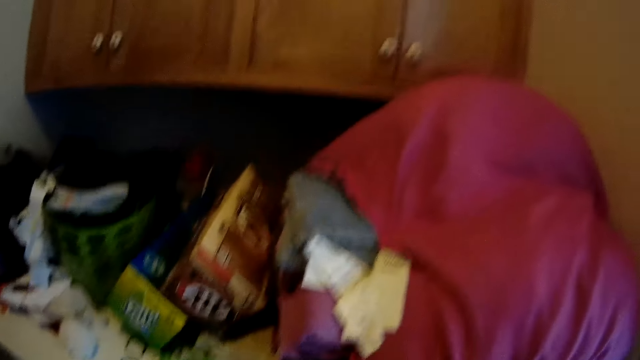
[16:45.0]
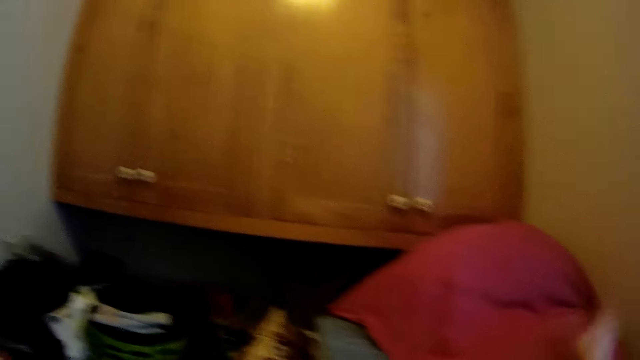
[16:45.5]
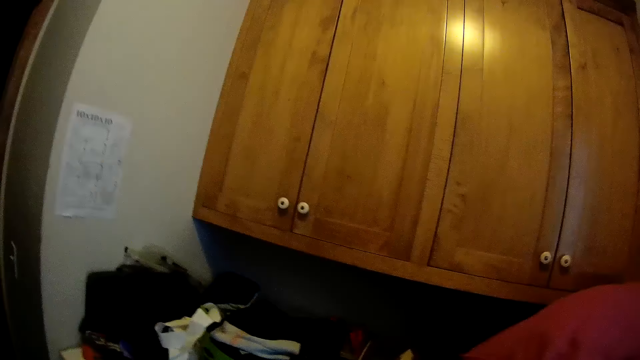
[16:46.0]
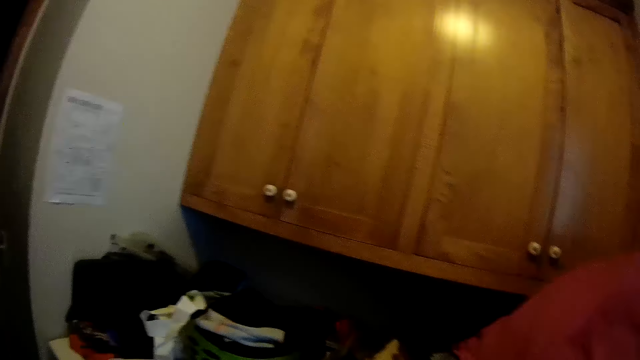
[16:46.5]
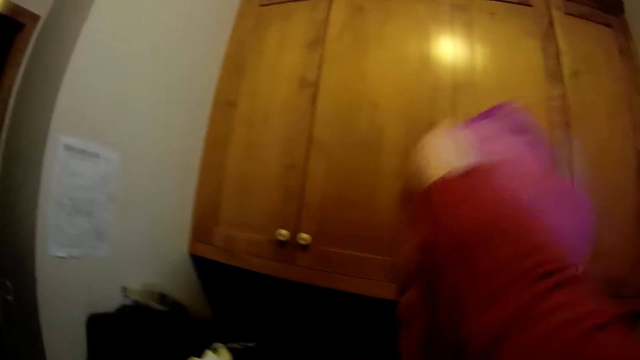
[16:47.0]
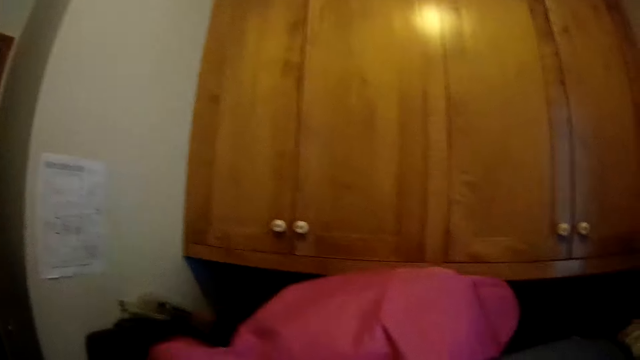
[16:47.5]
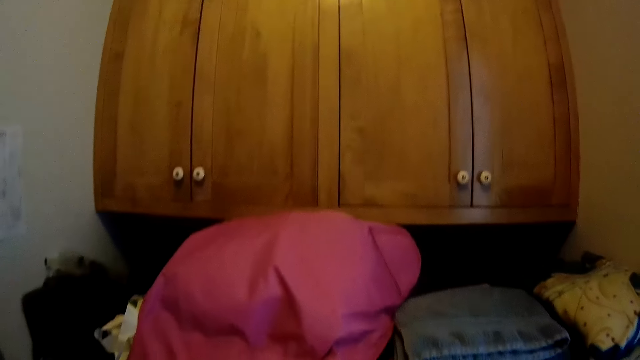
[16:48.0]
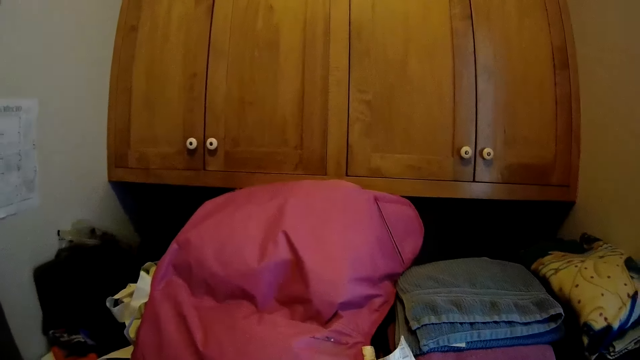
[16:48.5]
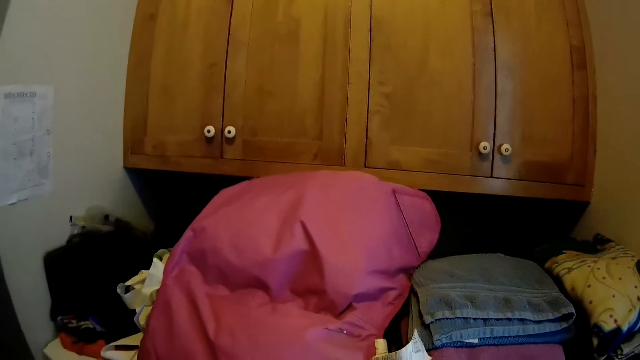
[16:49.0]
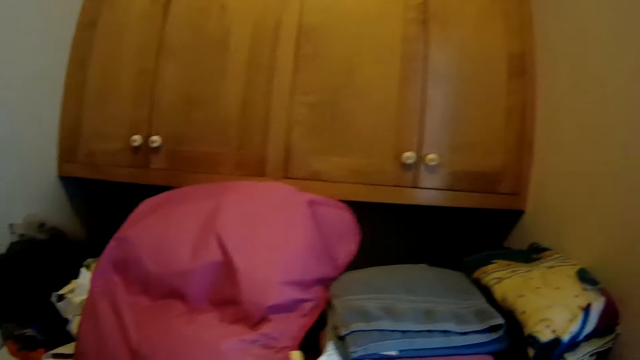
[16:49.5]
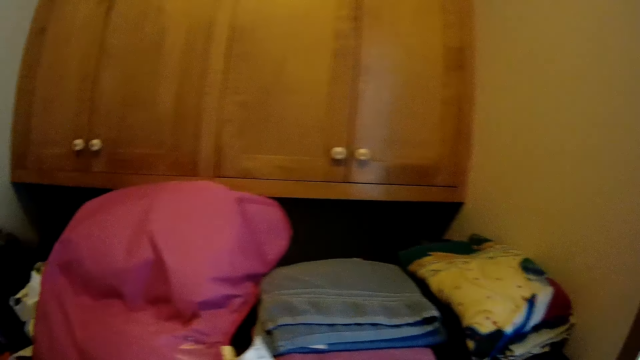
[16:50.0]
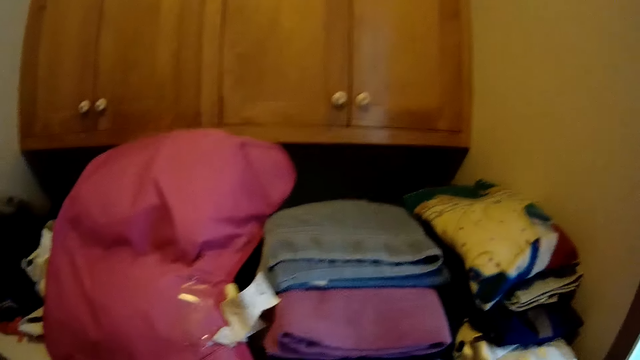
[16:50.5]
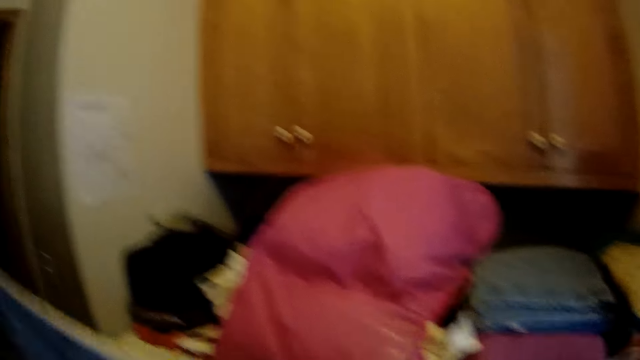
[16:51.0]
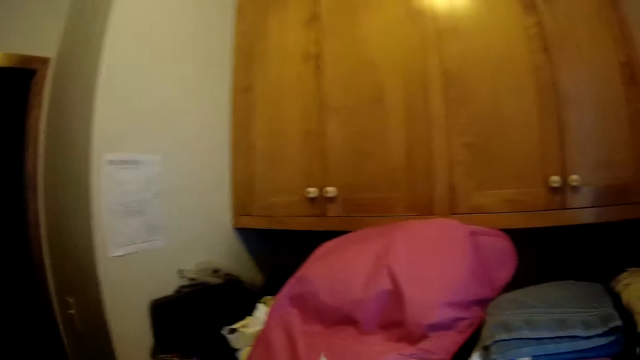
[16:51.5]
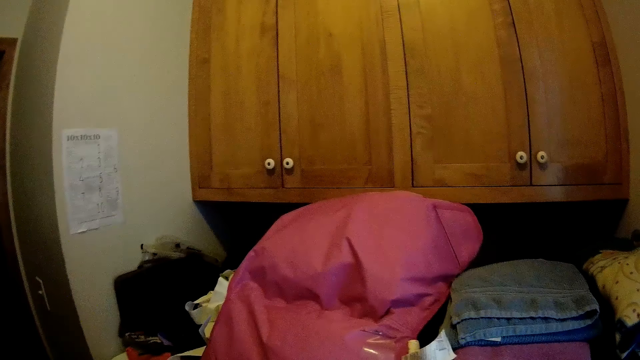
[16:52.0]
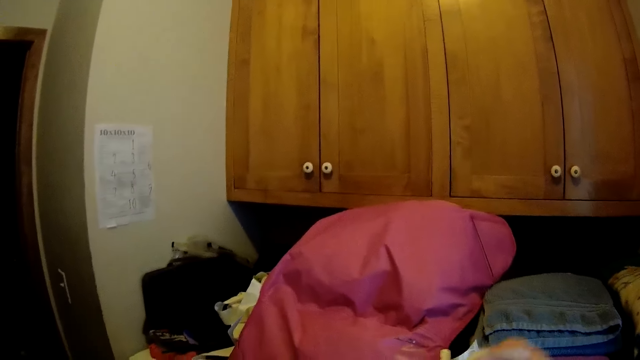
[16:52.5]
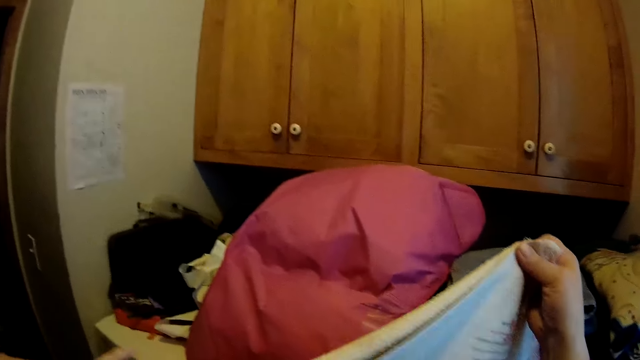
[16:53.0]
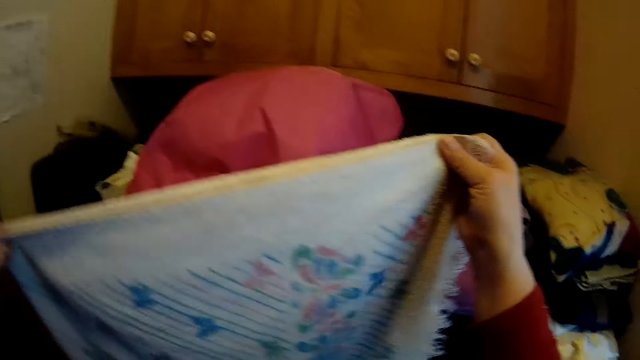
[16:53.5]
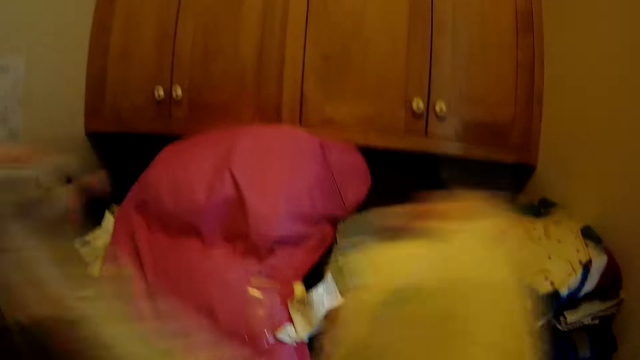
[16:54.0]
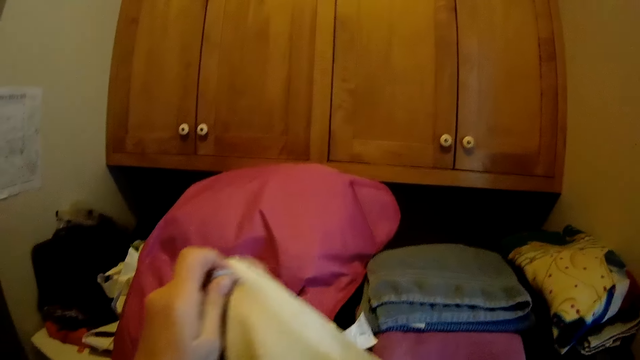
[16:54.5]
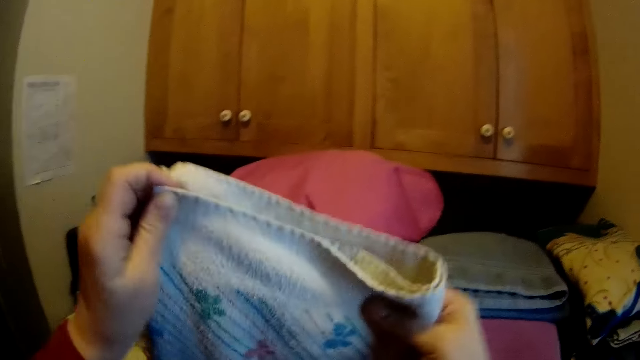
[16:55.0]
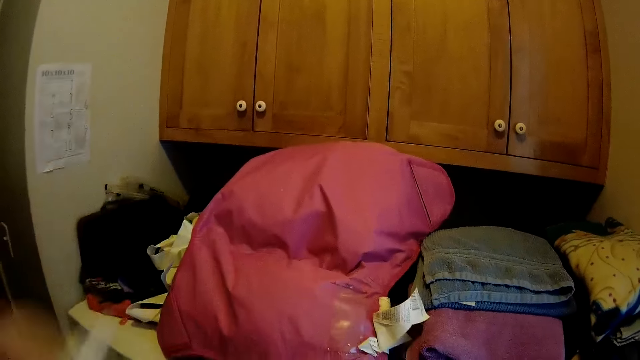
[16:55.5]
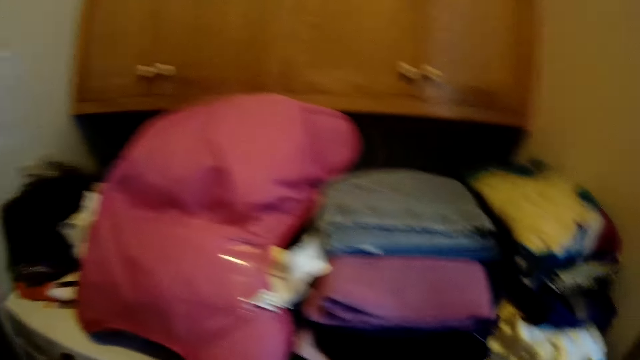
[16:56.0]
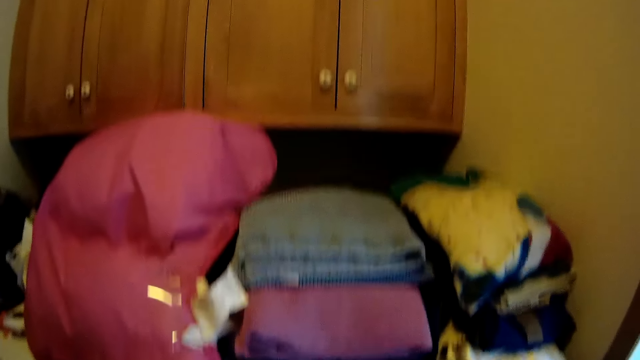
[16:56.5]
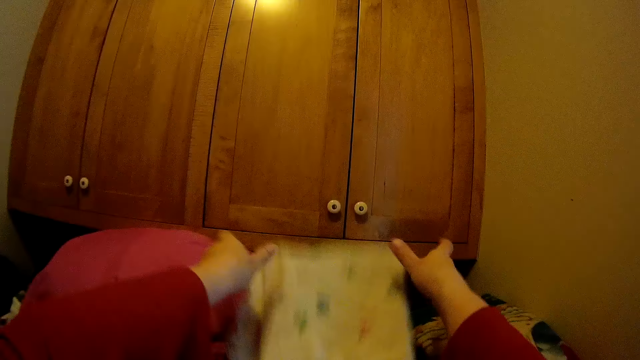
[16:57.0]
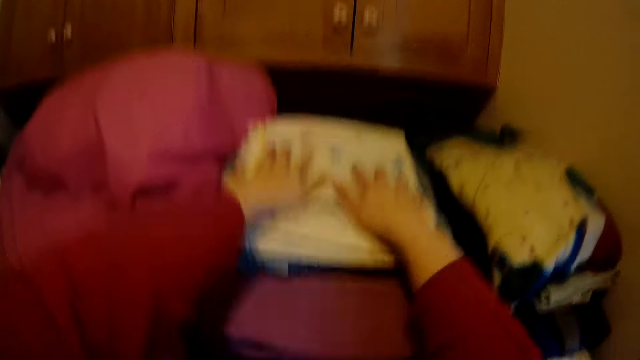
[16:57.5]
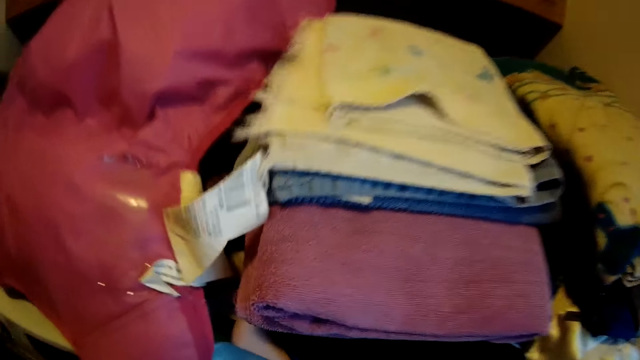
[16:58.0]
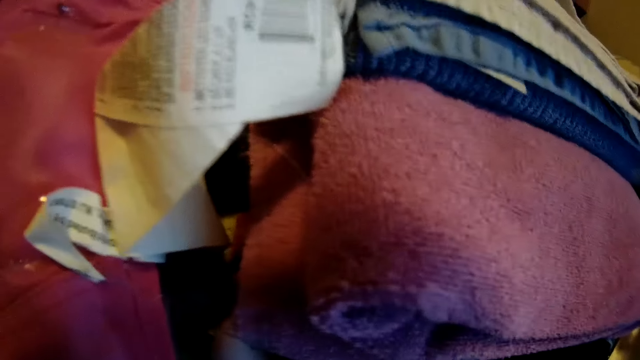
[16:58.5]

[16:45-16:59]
The camera wearer lifts up the pillow. They fold clothes.

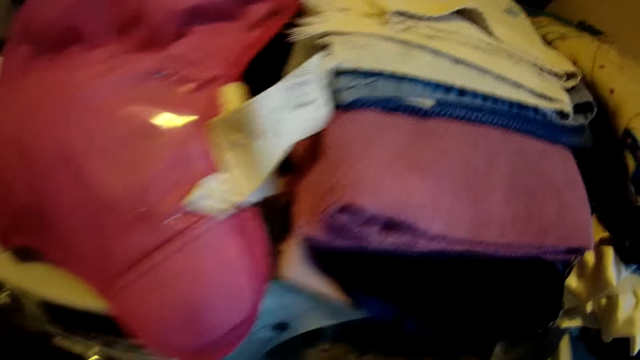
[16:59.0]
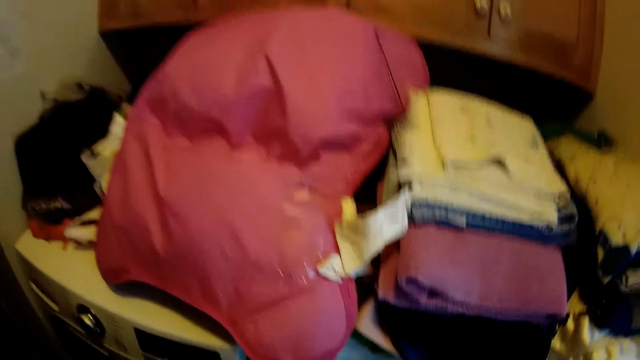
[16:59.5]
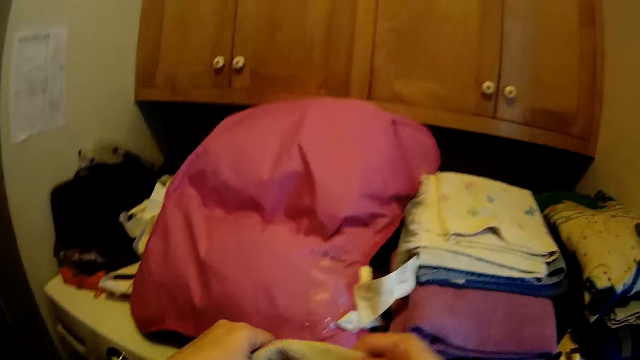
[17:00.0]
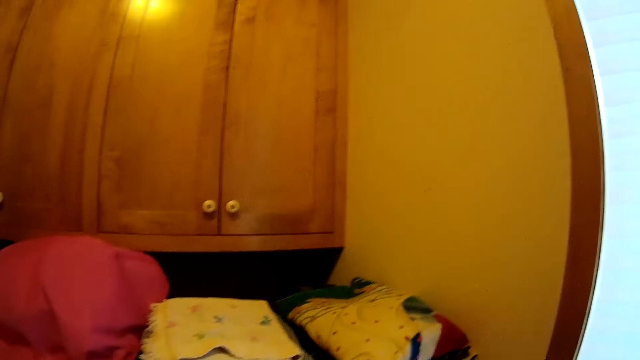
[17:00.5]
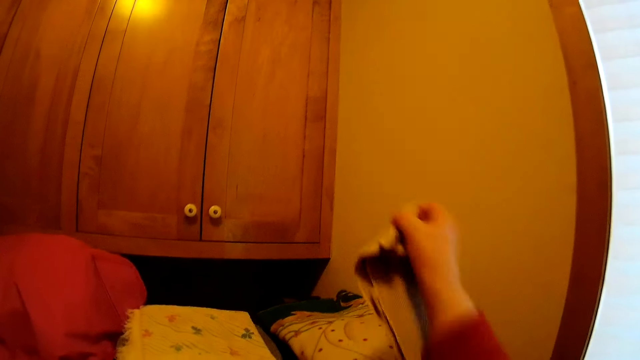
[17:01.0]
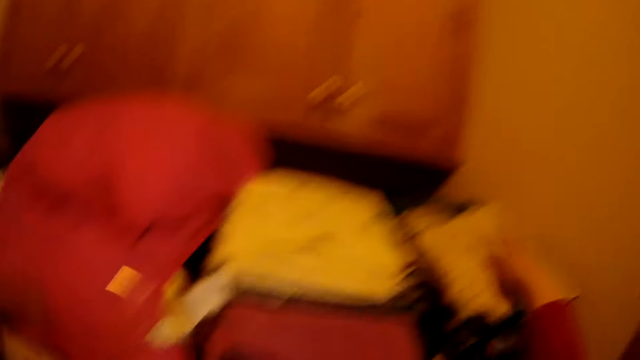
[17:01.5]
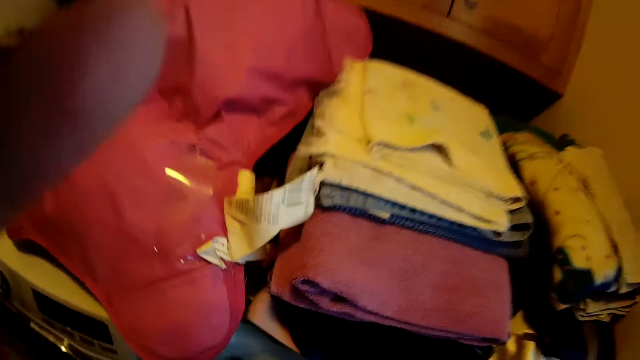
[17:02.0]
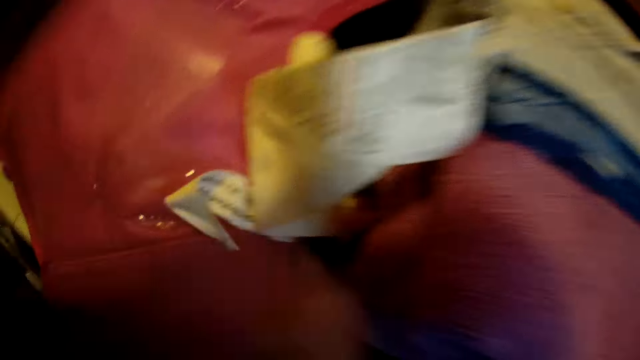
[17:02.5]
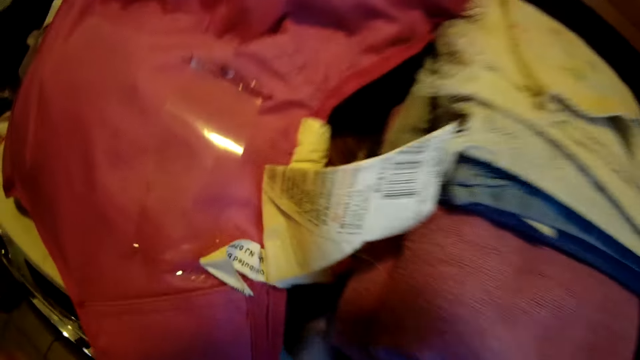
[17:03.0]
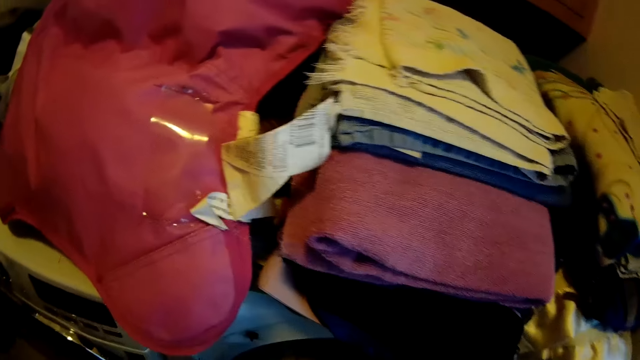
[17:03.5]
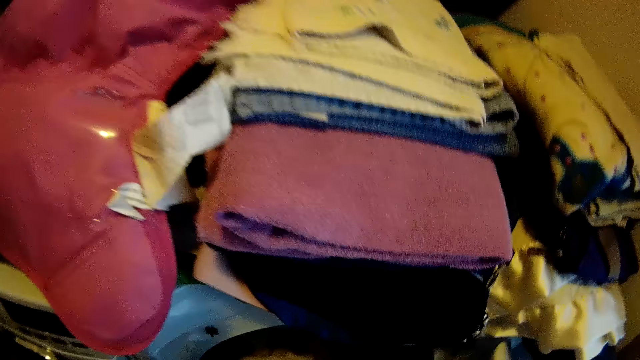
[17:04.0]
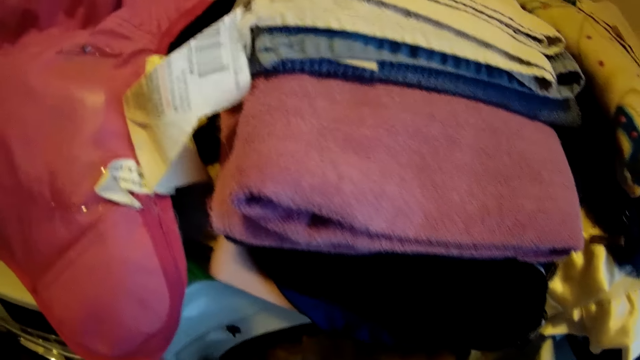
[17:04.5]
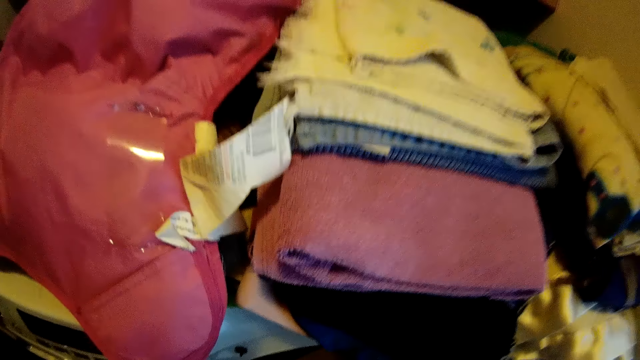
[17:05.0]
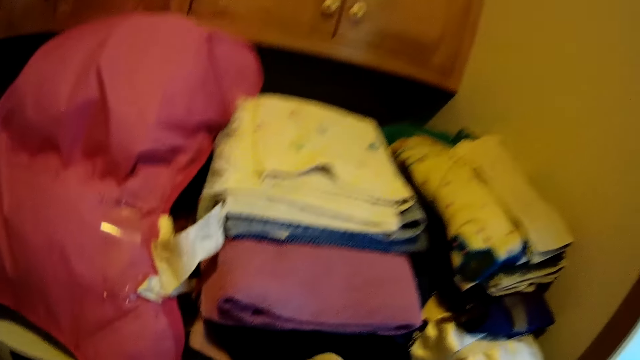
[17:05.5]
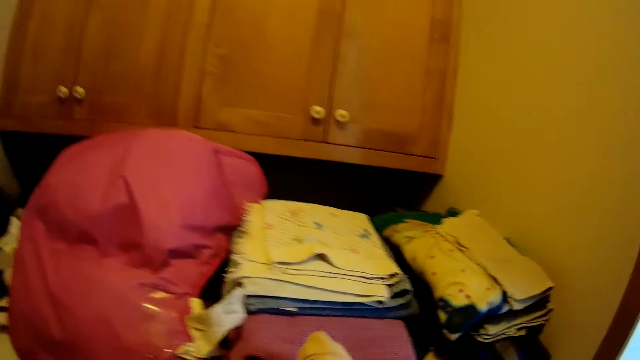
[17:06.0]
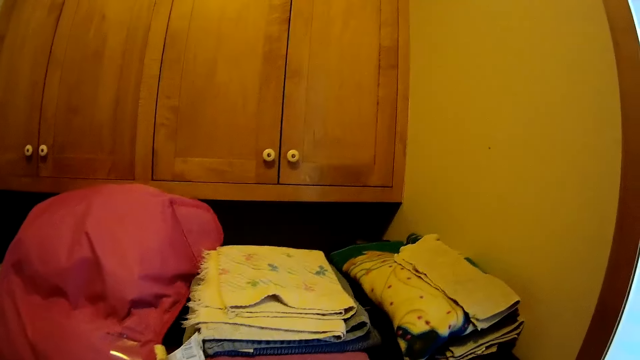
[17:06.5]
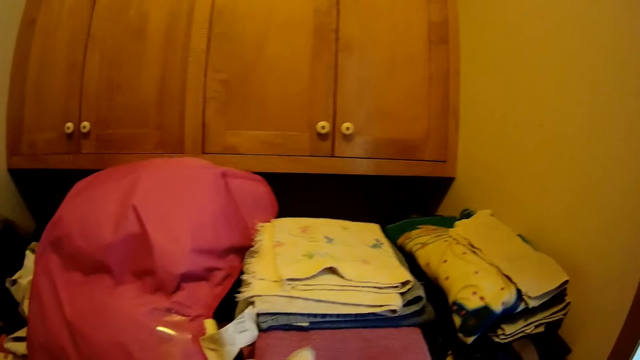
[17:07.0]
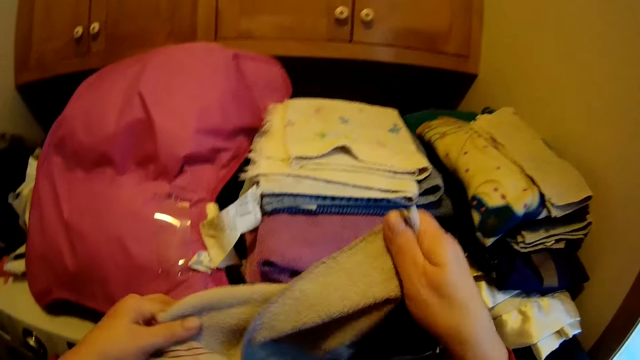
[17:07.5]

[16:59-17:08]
The camera wearer puts the cloth down.
